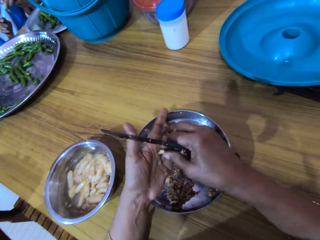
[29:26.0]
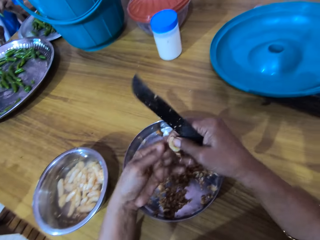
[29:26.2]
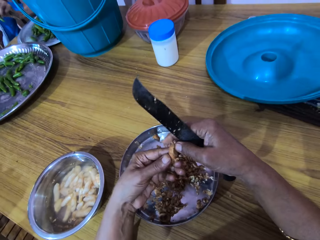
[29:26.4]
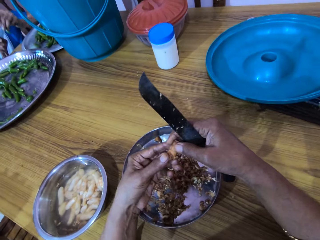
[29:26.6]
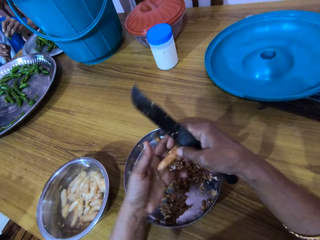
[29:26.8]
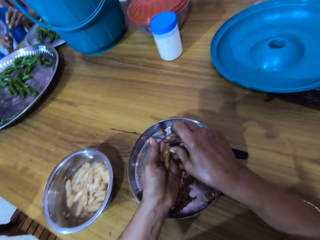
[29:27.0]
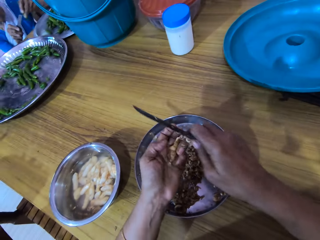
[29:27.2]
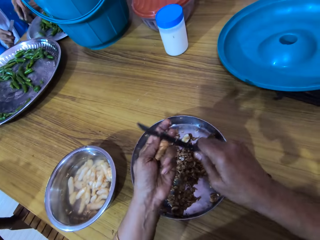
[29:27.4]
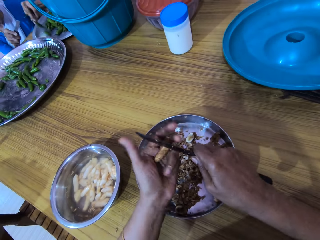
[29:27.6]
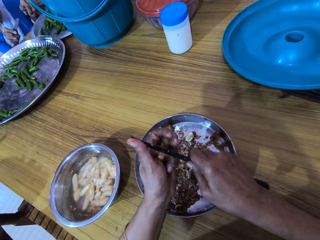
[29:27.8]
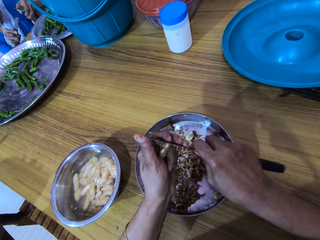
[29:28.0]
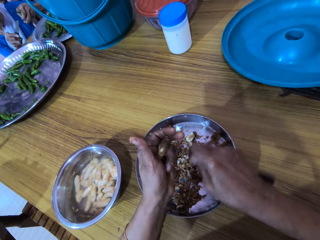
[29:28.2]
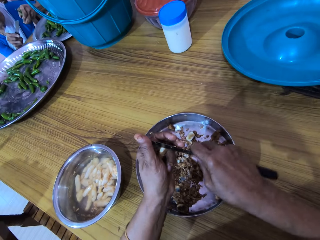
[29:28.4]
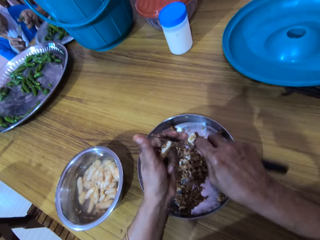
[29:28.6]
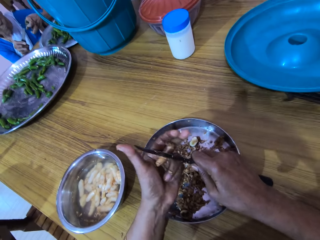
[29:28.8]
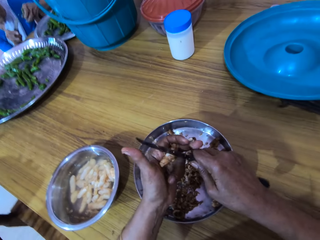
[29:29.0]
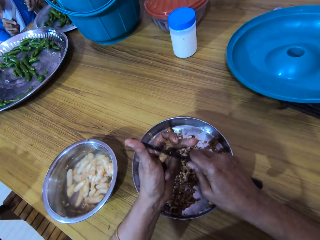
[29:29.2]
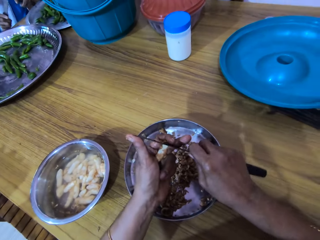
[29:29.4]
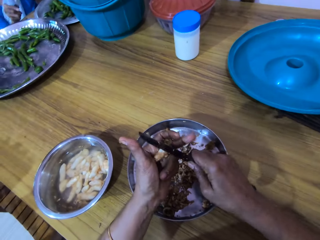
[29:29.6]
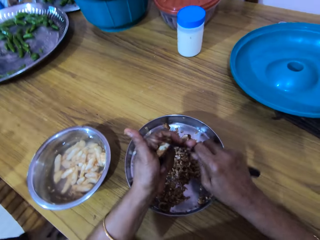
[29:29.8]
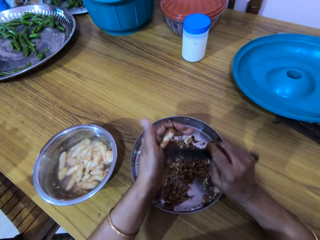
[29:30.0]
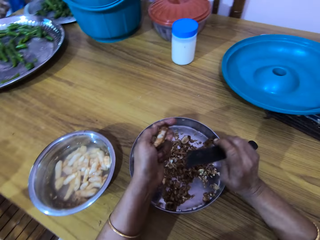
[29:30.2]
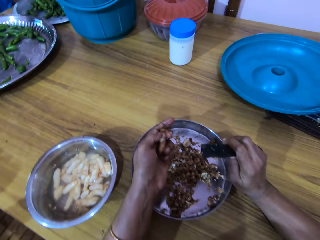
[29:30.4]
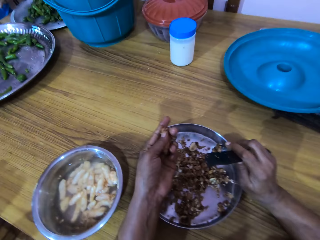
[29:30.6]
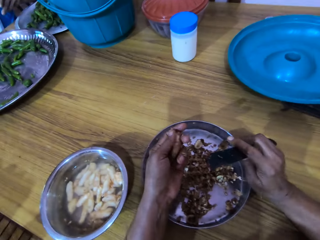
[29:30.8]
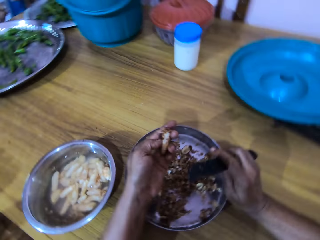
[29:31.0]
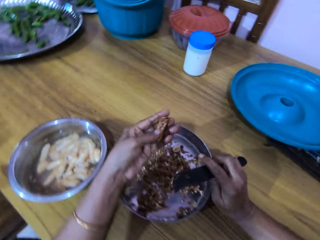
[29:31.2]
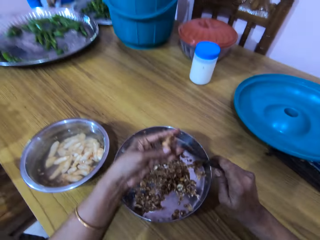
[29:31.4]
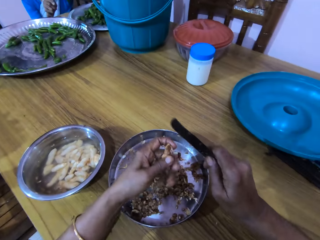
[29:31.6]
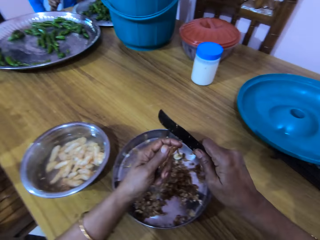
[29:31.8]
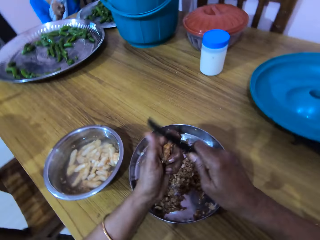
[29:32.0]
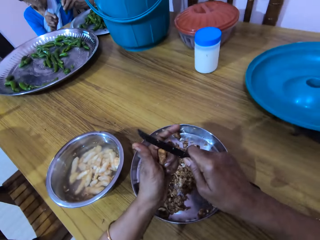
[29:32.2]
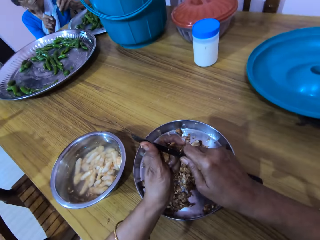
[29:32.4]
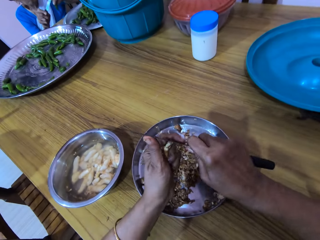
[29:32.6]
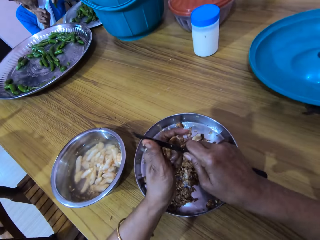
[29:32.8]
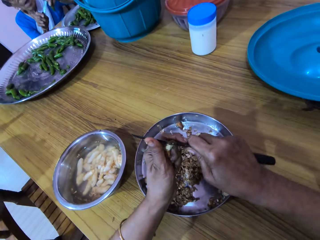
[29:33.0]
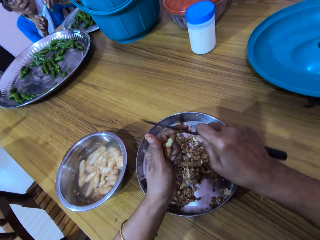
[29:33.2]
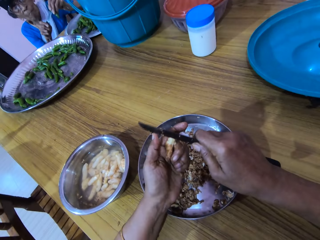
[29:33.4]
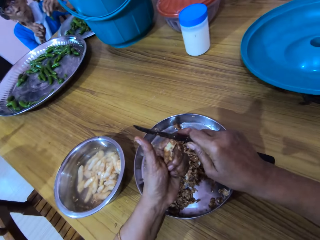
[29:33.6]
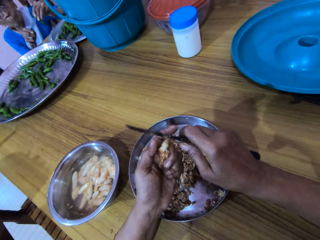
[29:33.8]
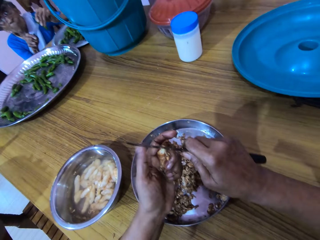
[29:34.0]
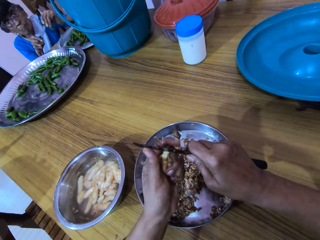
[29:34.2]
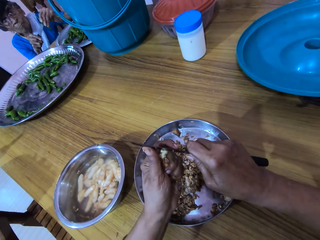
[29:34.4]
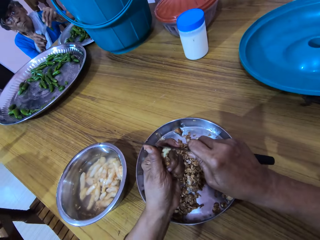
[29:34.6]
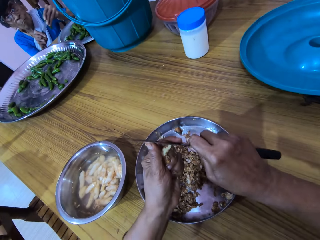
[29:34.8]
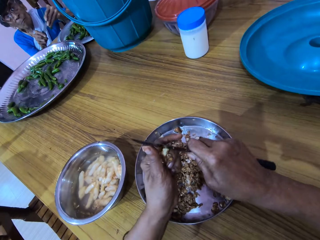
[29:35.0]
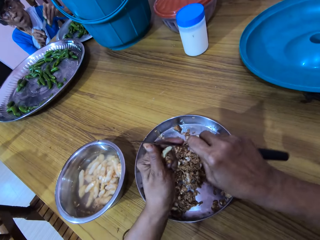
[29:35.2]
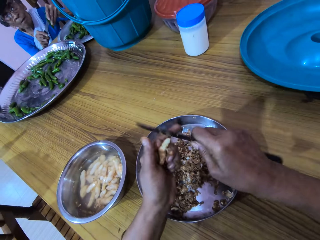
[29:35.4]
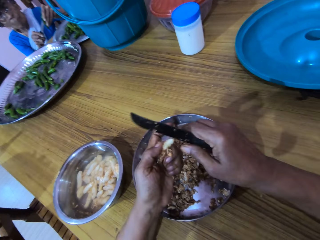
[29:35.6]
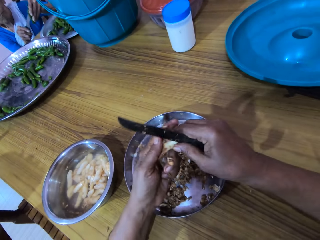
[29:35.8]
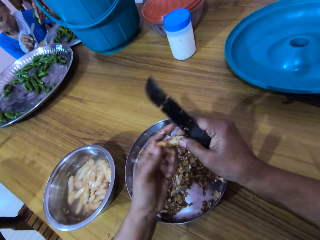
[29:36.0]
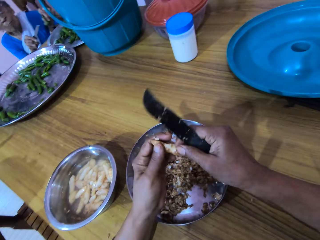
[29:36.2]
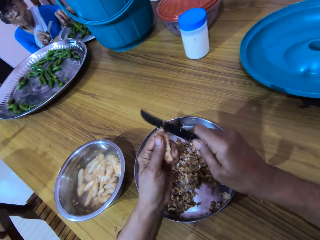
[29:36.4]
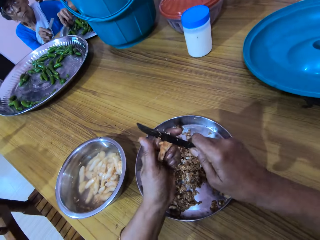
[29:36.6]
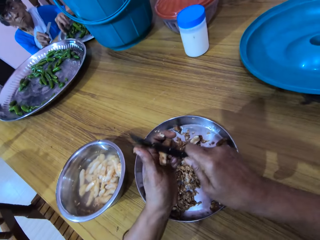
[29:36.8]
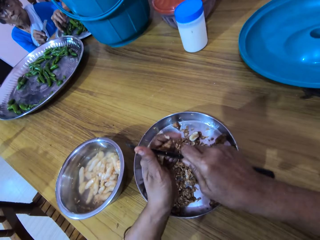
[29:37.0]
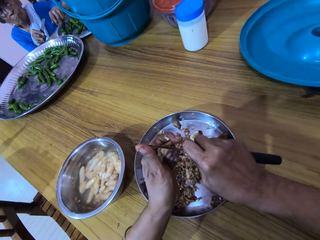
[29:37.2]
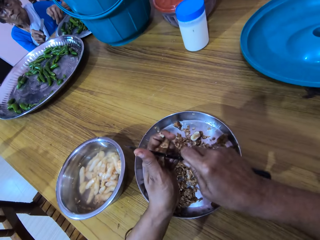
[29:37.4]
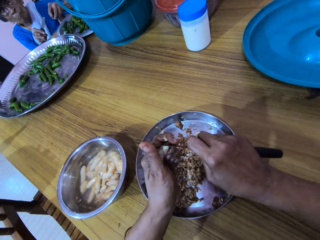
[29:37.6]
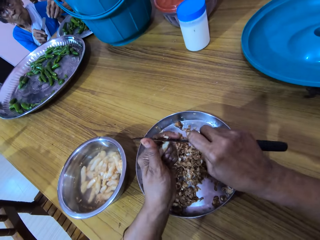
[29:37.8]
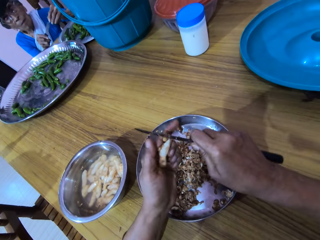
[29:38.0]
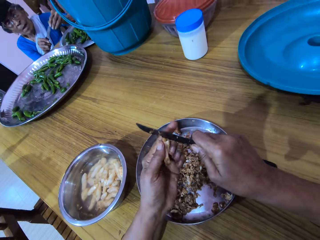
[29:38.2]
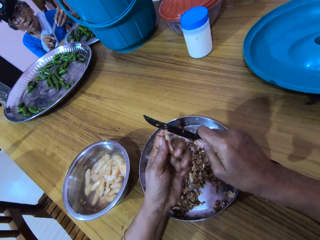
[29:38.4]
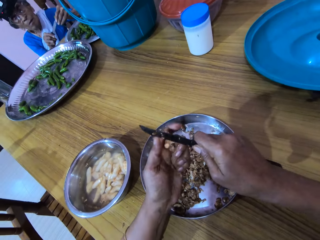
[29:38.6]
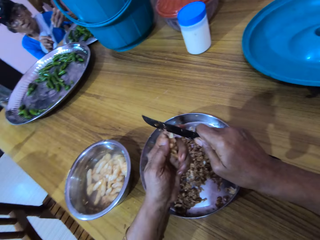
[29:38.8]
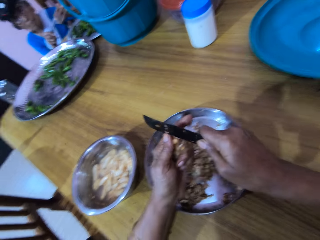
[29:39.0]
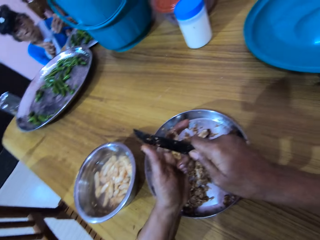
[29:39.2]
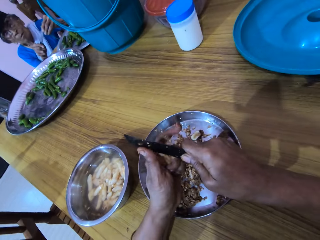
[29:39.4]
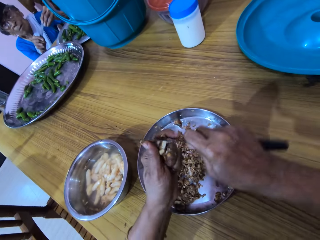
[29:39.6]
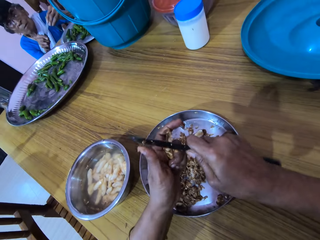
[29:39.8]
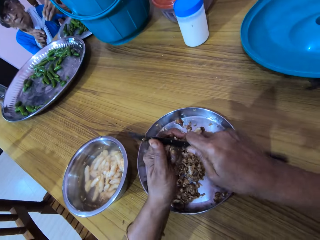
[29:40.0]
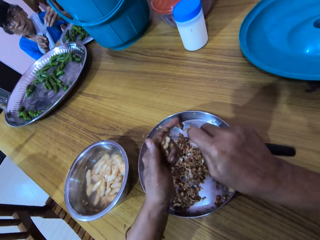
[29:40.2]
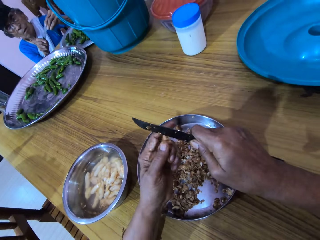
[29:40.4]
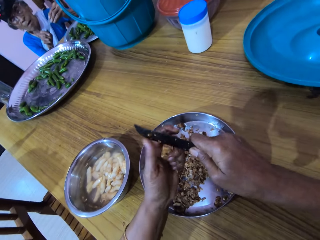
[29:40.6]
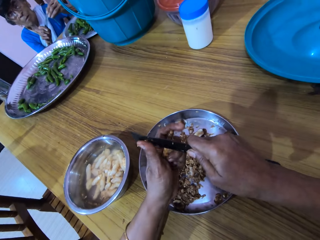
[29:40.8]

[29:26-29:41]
The camera wearer holds the ginger with both hands. She passes the ginger to her left hand with her right hand. She peels the ginger in her left hand with the knife in her right hand. The woman drops the green pepper in her left hand in the tray on the table. The camera wearer converses with the woman. The woman cuts the green pepper in her left hand with the knife in her right hand. The woman drops the green pepper in her left hand in the tray on the table. The woman cuts the green pepper in her left hand with the knife in her right hand.

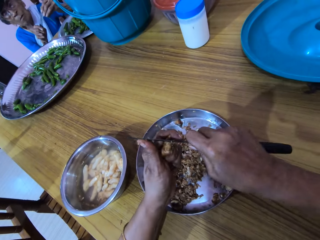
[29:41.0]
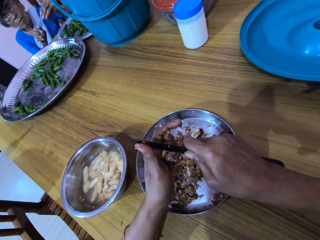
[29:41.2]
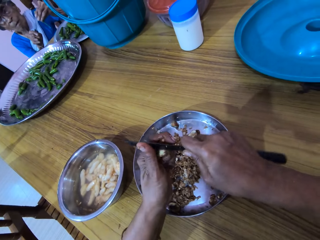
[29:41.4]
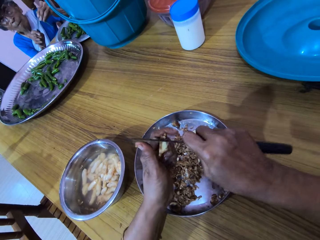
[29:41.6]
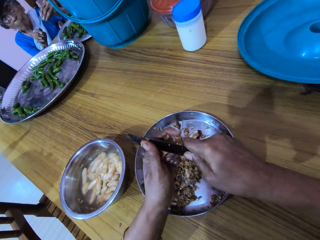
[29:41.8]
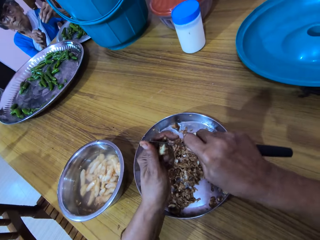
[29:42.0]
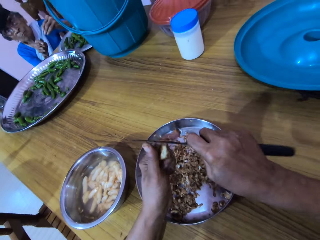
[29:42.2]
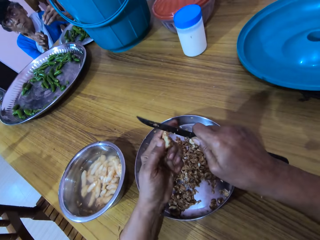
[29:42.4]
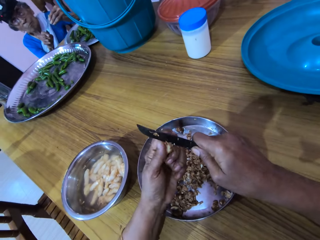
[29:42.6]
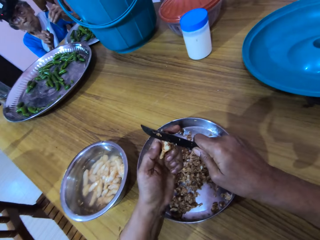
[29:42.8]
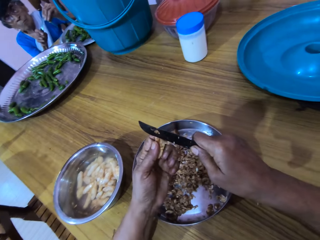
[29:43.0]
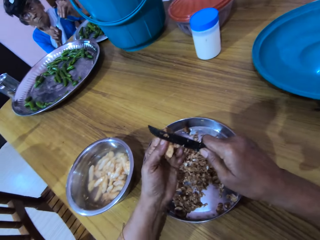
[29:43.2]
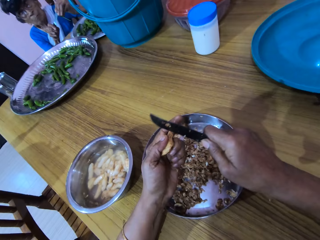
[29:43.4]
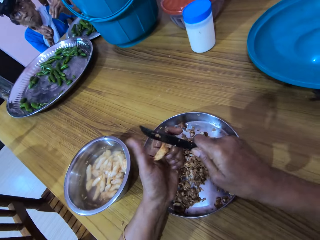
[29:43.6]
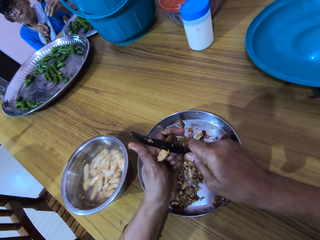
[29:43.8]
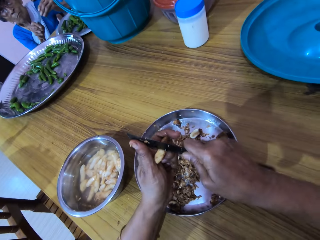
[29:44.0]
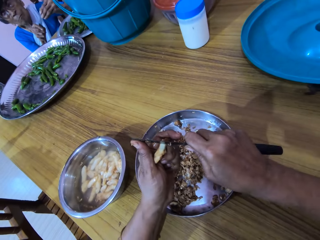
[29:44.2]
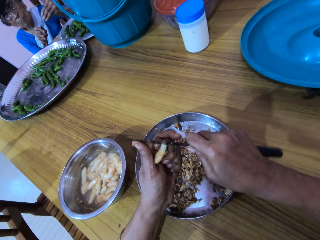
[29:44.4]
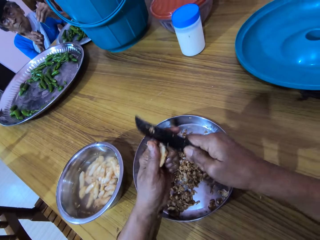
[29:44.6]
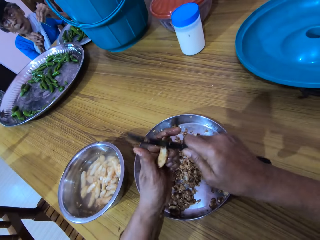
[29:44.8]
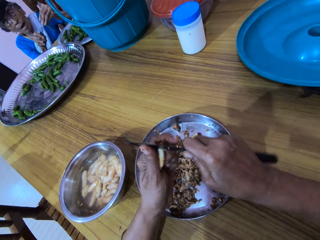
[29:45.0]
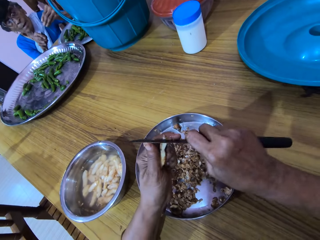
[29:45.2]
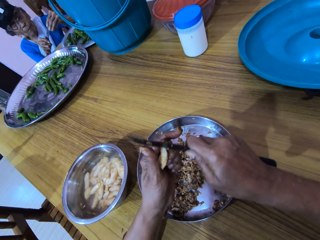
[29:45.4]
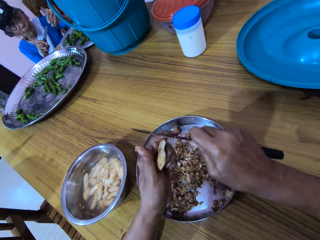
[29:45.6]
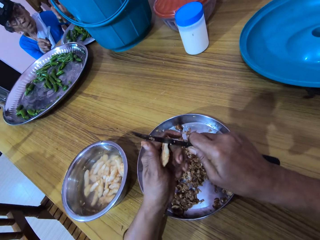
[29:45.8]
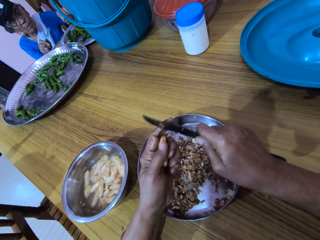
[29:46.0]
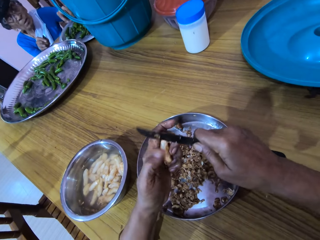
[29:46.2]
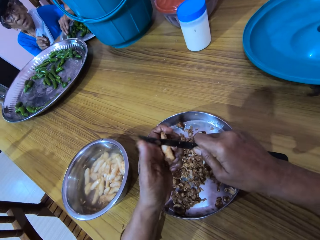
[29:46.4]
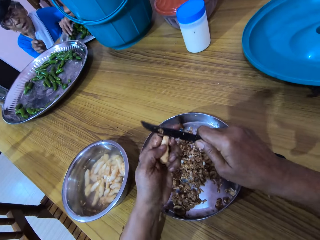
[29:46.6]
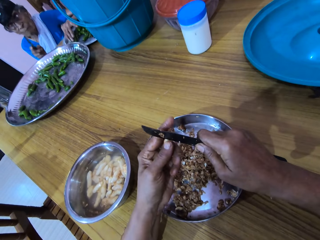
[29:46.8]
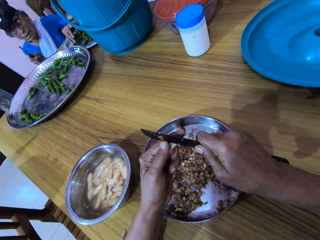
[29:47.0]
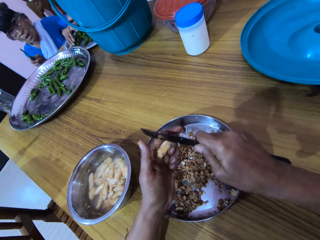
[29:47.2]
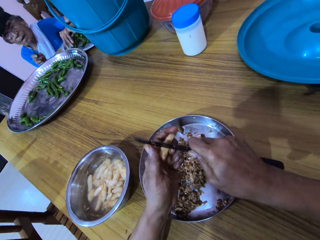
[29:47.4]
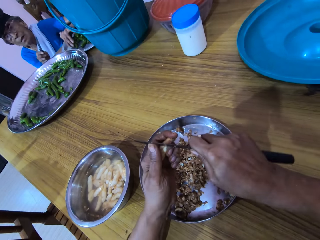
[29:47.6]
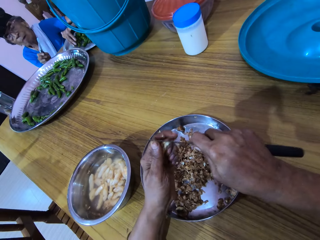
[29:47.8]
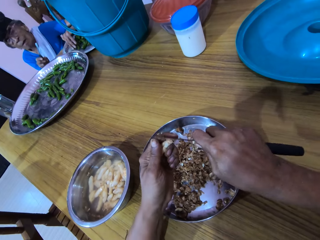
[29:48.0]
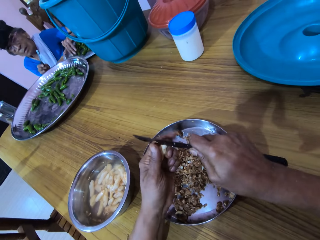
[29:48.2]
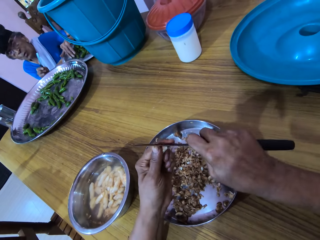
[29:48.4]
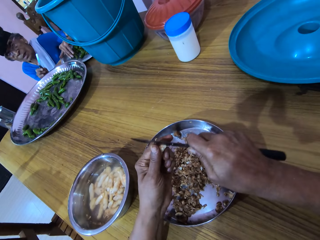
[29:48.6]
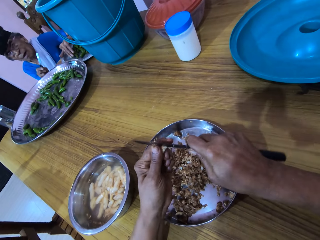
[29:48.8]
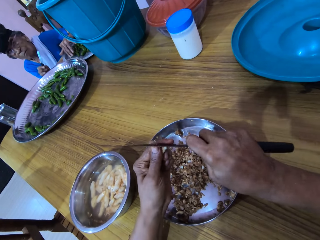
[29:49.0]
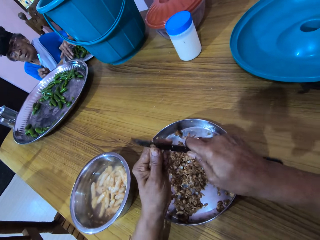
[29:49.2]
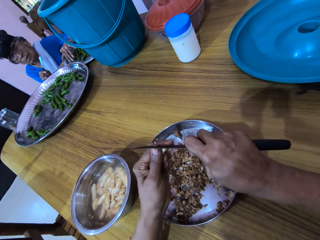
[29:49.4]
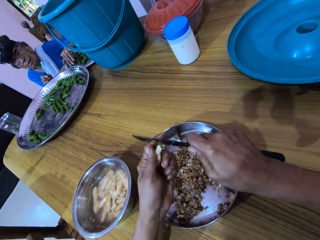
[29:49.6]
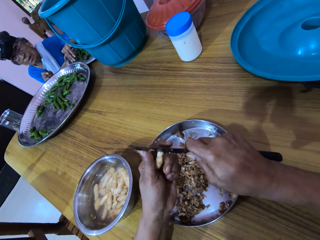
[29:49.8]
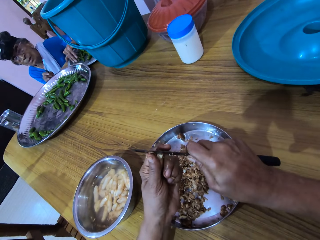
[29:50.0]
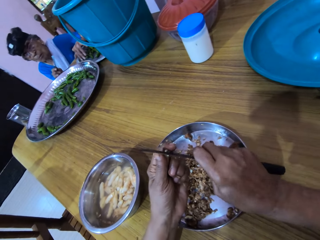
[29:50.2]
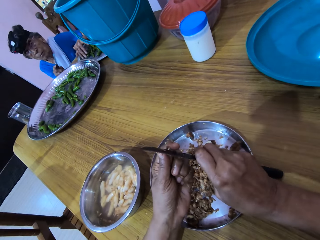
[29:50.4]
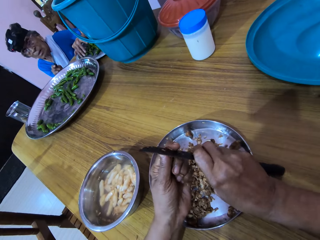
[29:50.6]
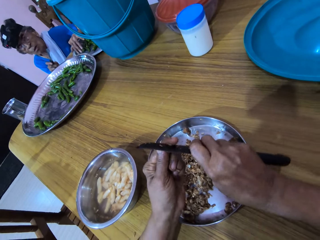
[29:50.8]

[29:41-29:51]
The woman drops the green pepper in her left hand in the tray on the table. The woman adjusts the green peppers in the tray on the table with her left hand.
